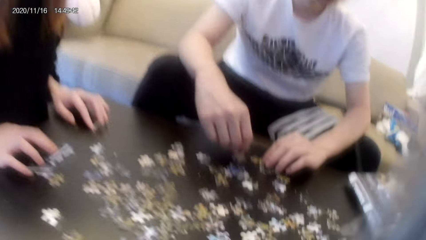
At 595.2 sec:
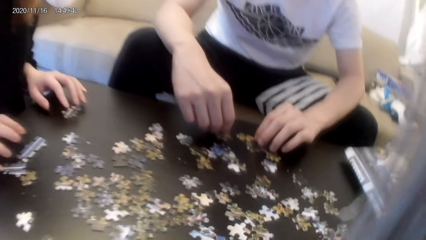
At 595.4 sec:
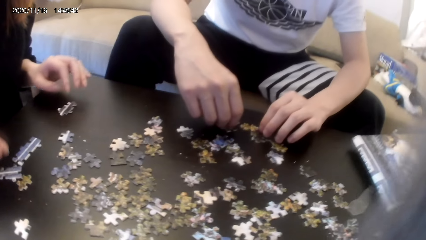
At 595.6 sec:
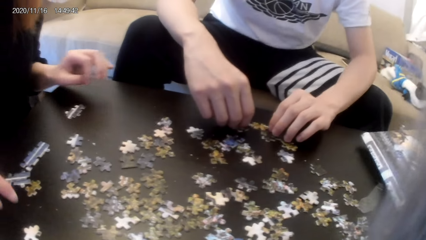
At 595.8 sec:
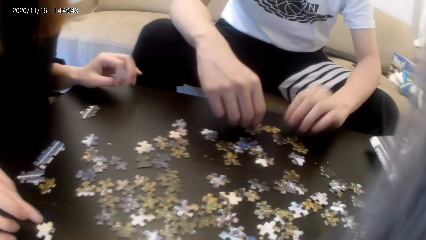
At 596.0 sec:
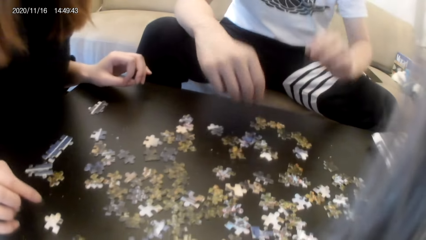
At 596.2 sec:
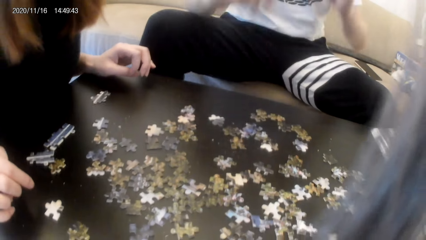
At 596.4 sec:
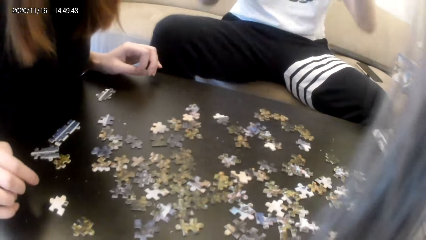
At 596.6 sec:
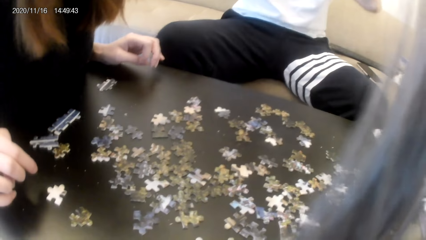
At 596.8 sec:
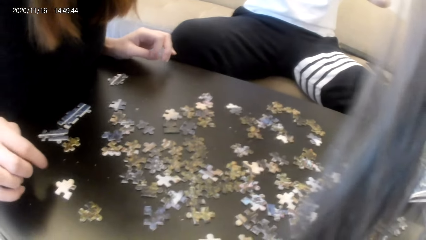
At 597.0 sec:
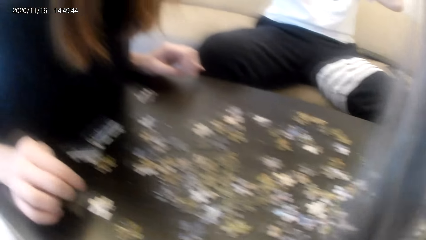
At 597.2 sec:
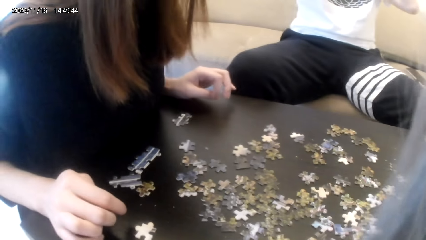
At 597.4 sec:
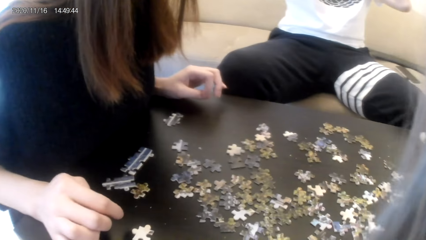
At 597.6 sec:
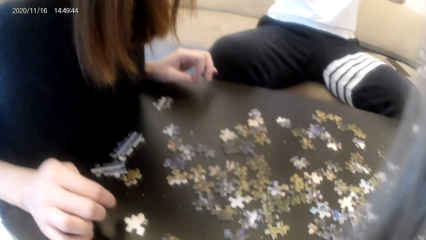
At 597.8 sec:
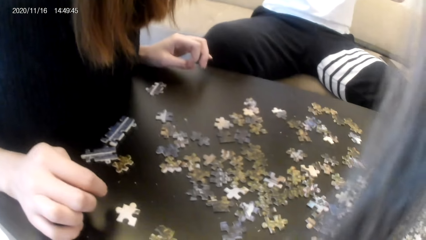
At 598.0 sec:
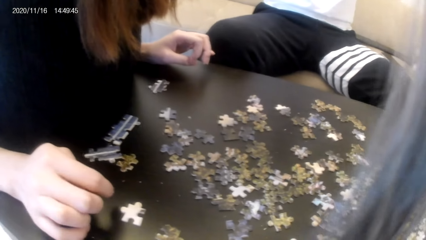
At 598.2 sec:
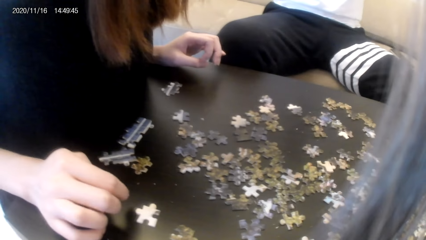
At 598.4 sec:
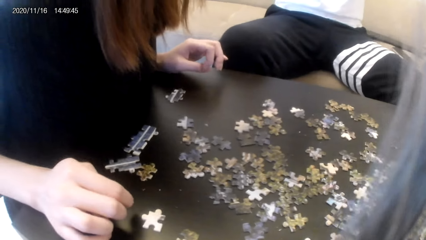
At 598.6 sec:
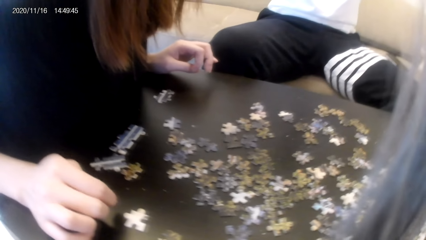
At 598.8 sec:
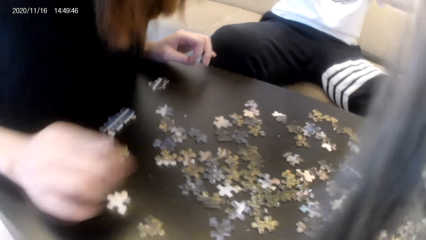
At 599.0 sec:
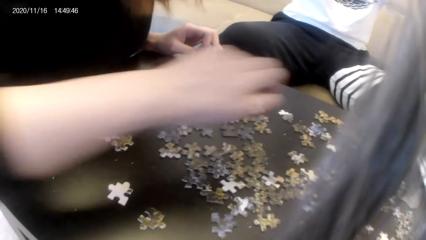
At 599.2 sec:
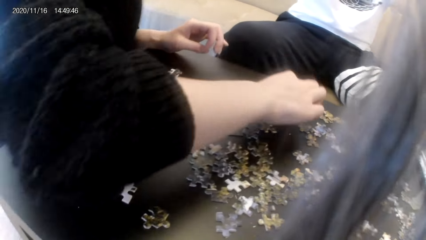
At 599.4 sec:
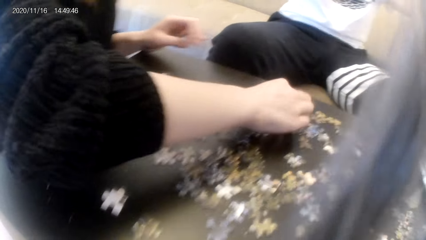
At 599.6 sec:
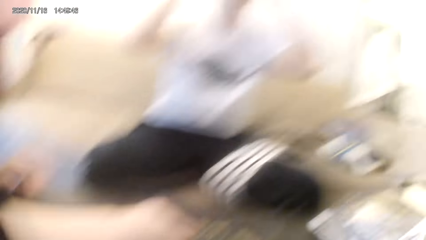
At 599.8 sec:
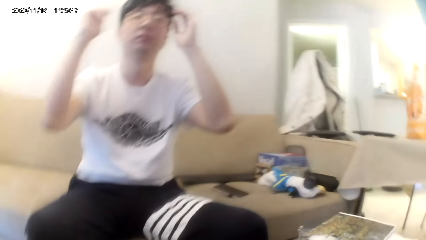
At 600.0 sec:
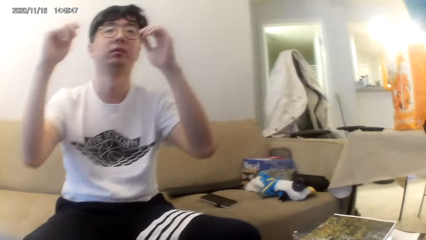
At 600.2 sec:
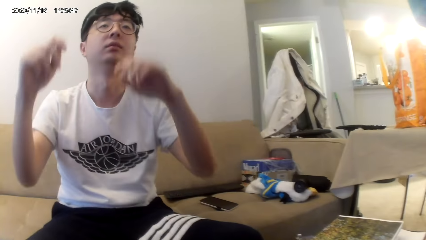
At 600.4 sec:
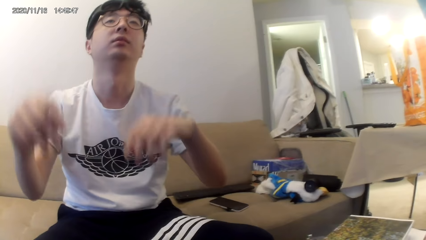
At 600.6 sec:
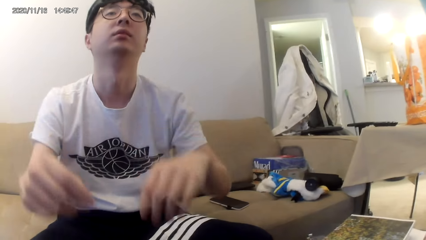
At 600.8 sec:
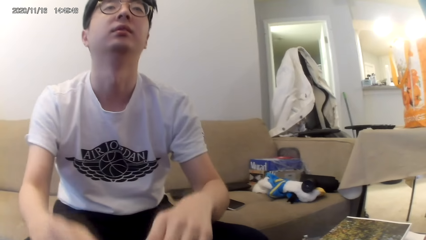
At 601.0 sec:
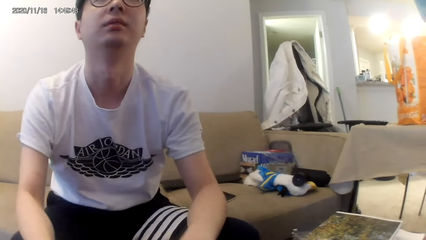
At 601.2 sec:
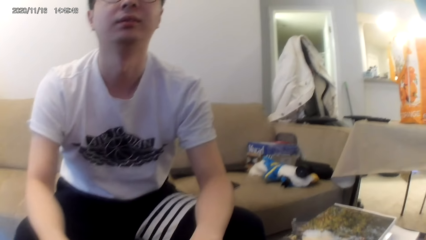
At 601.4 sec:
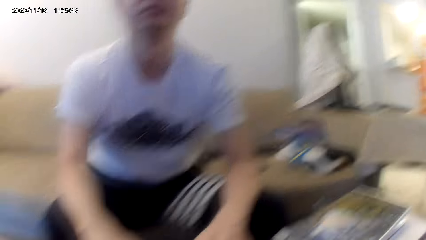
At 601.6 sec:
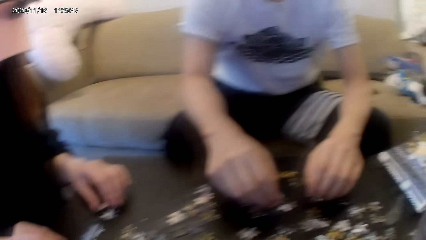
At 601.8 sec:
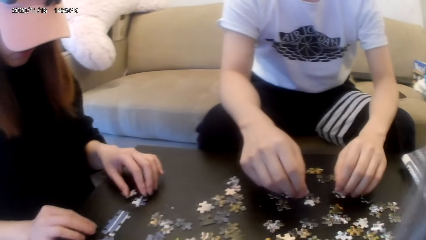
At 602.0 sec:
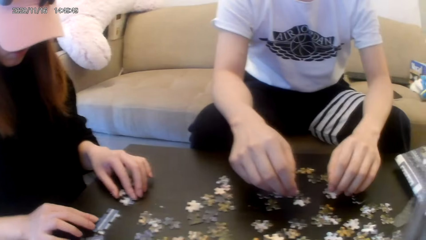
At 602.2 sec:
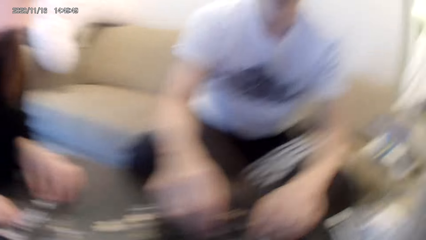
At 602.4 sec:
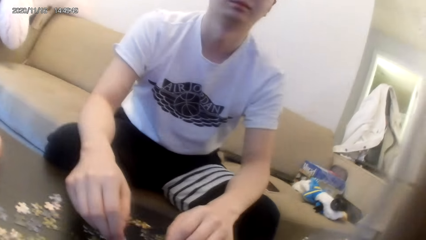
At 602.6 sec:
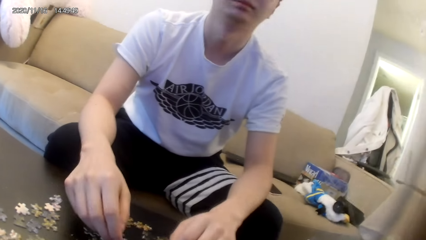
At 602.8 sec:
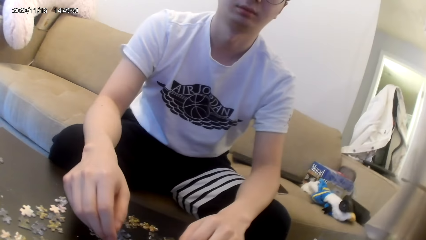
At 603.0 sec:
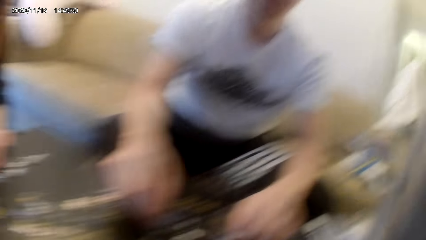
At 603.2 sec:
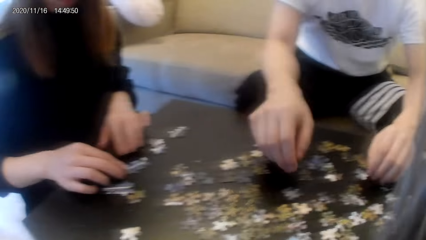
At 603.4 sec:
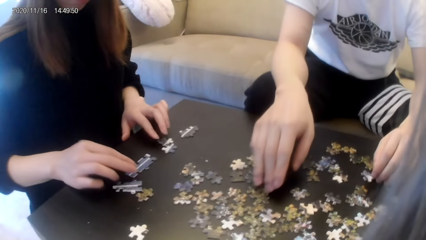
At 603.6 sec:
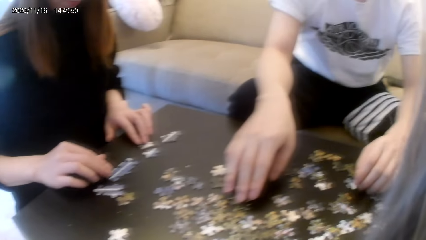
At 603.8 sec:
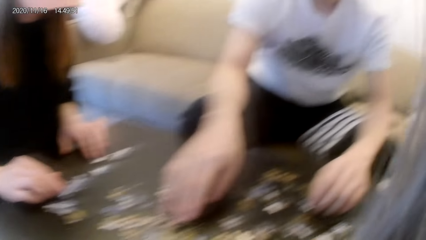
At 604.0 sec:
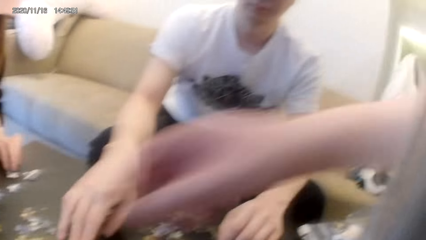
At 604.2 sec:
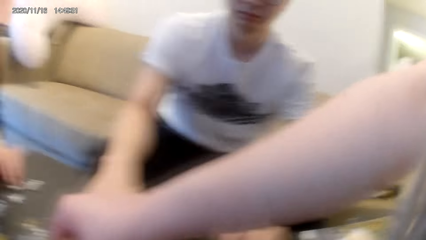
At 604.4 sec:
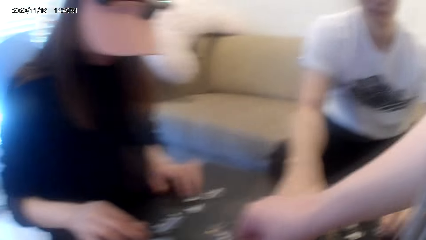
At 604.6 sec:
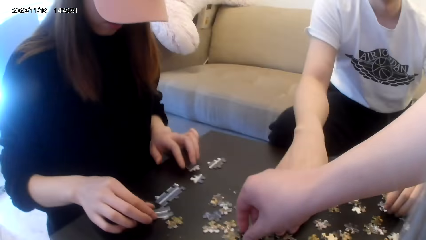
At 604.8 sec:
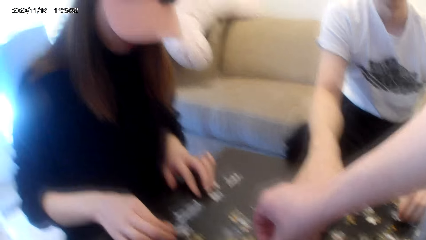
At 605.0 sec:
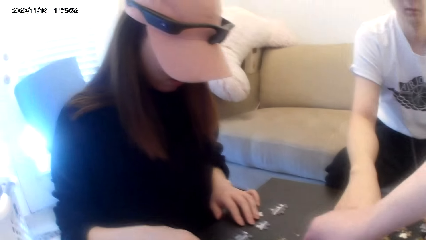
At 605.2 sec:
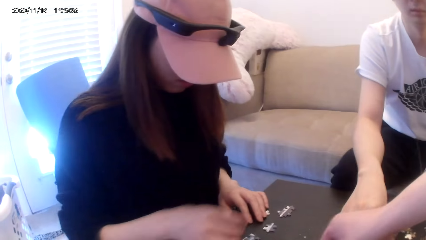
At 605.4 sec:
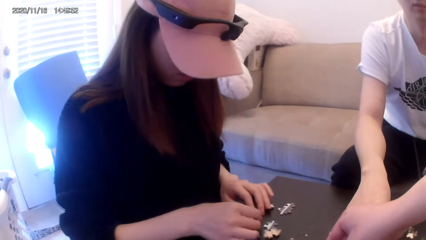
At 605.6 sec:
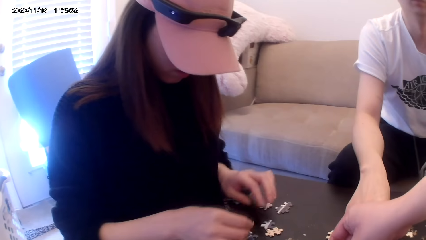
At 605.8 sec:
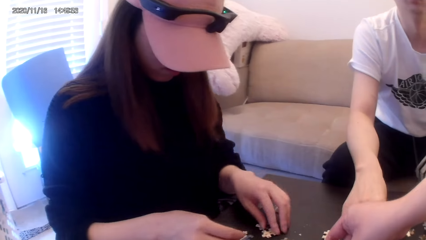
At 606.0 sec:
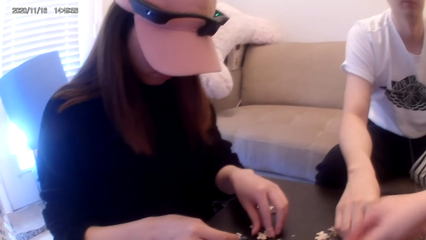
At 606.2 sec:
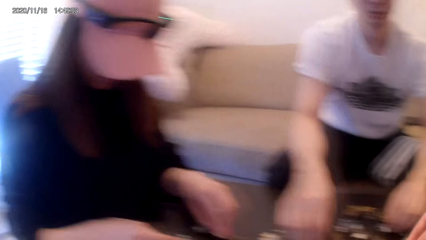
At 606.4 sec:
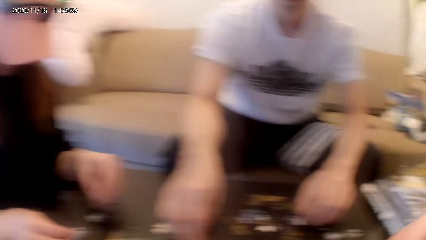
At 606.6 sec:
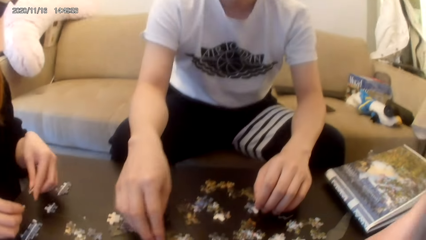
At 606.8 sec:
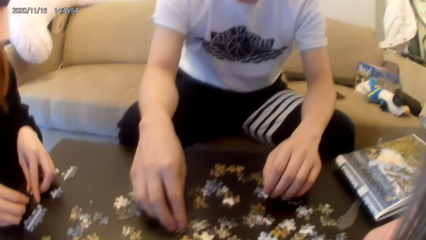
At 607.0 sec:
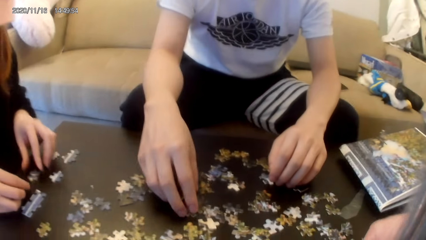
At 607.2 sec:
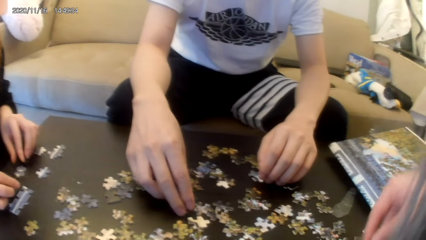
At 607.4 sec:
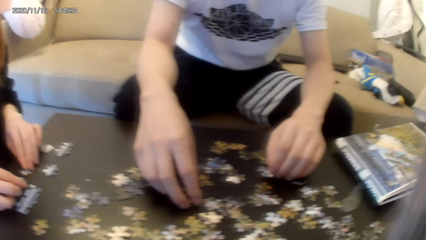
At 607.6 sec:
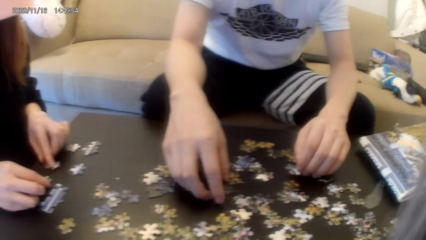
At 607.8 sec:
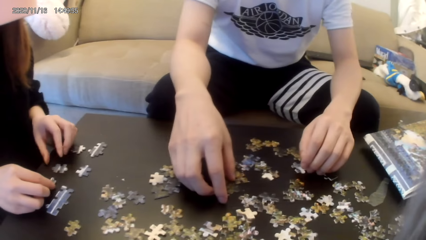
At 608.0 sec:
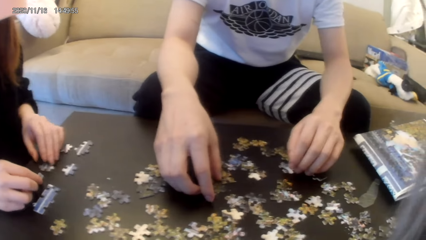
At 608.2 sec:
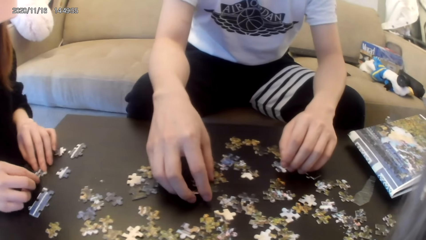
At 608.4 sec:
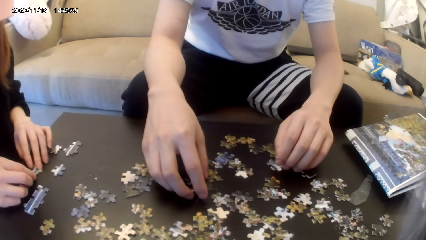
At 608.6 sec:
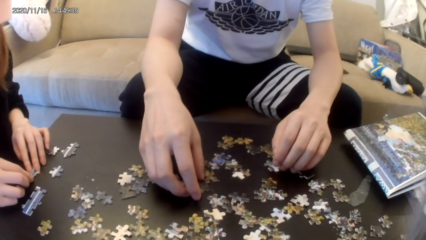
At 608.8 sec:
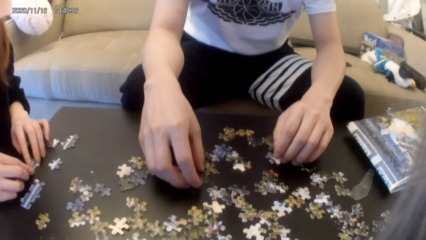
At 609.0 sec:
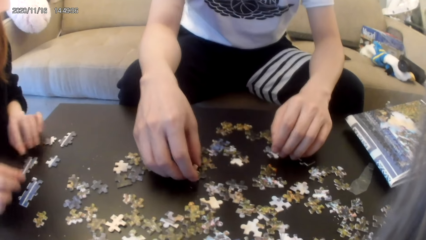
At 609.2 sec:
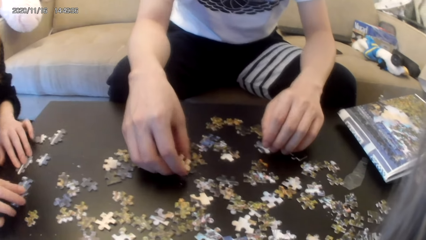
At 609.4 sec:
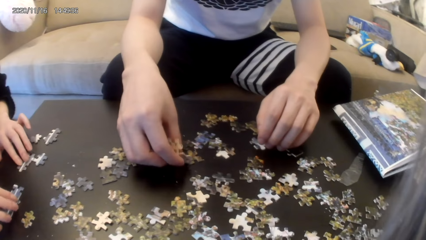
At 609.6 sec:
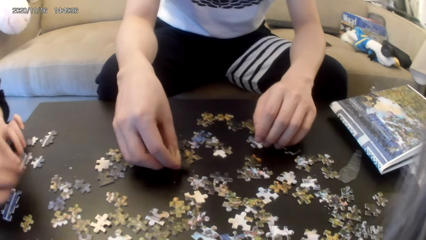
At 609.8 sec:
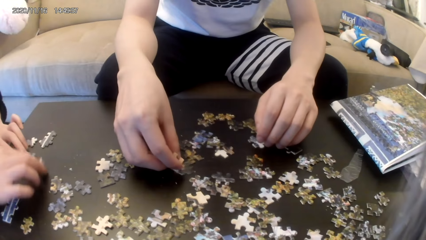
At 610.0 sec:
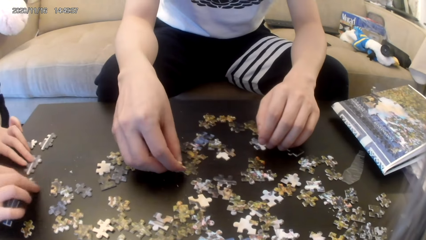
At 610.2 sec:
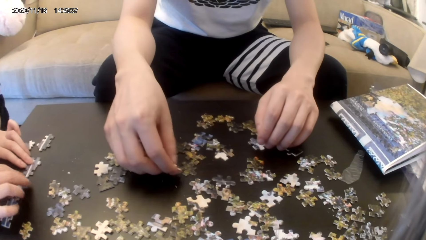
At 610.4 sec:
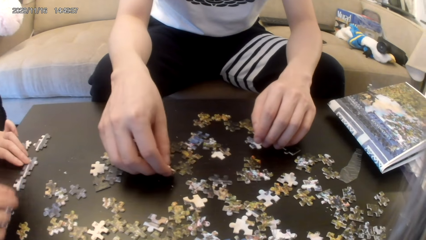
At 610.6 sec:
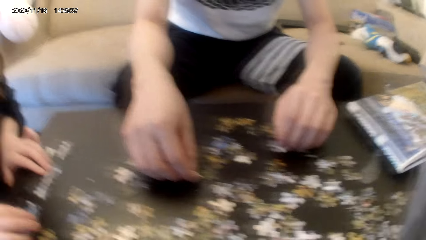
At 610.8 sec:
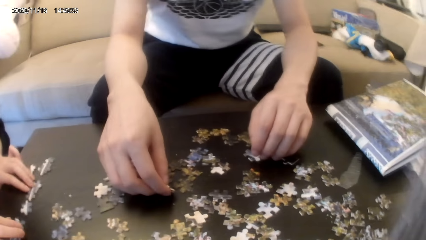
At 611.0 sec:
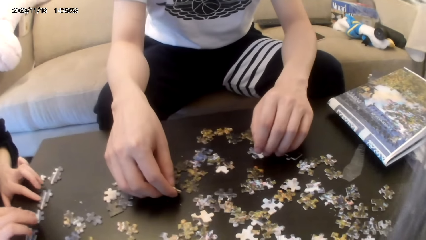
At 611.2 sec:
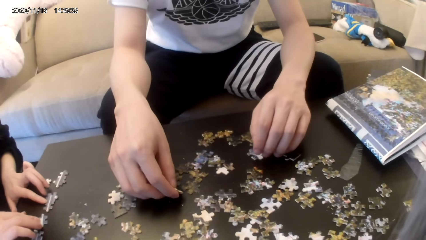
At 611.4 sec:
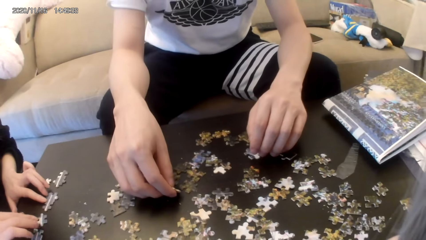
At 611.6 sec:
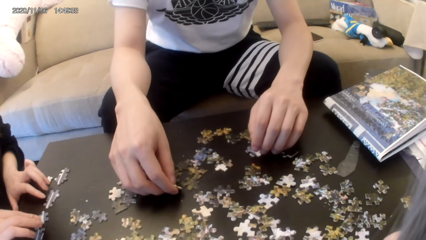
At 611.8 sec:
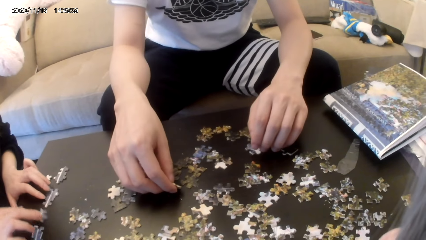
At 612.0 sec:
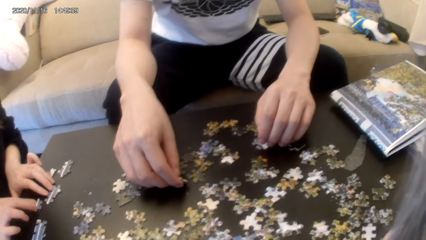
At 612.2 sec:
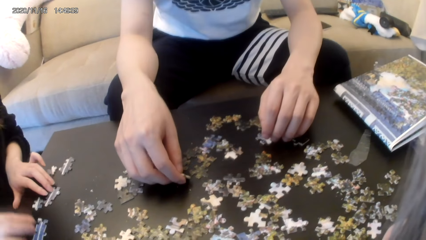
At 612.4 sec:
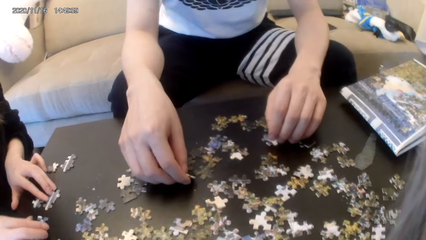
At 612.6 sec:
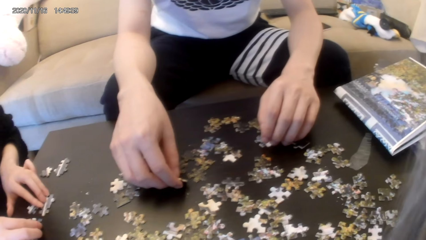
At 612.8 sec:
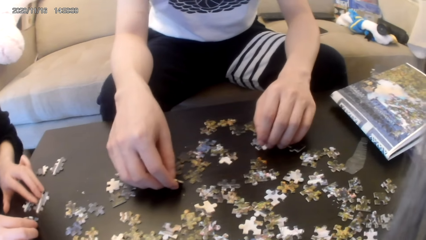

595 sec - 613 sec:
The camera wearer moves hands on head. They pick puzzles on the table. A person places hands on the table. Another person and the first person hold the puzzles. The camera wearer picks the puzzles from the table. The other person and the first person join the puzzles.
